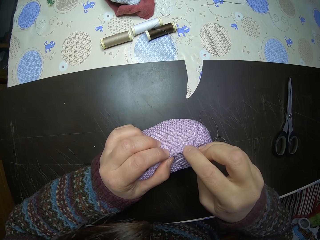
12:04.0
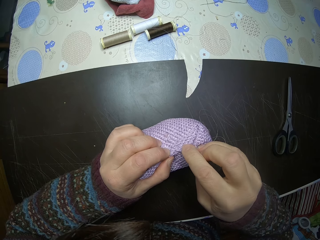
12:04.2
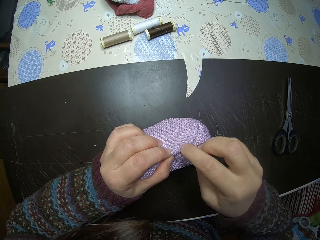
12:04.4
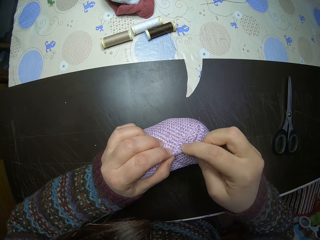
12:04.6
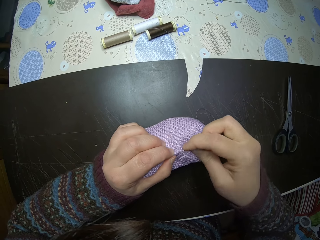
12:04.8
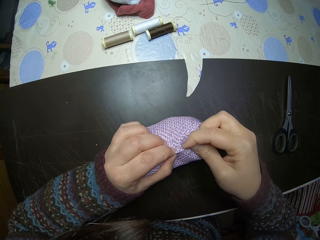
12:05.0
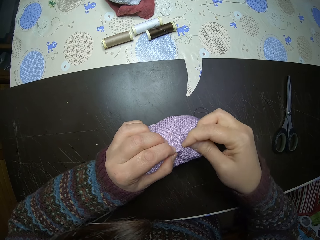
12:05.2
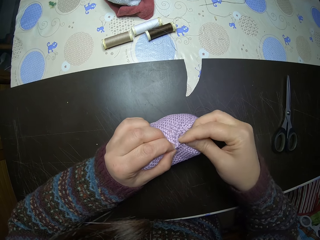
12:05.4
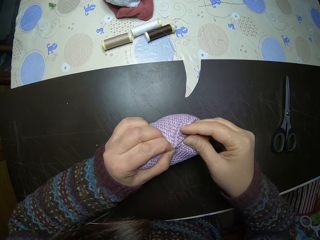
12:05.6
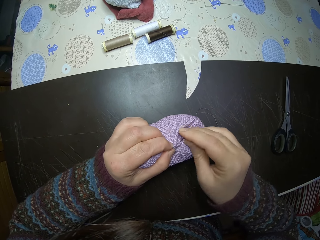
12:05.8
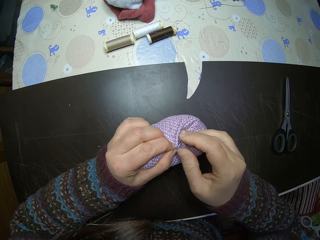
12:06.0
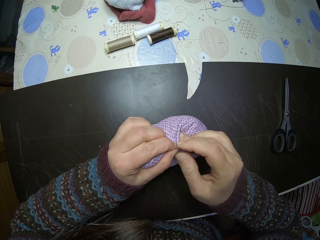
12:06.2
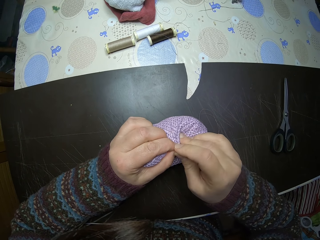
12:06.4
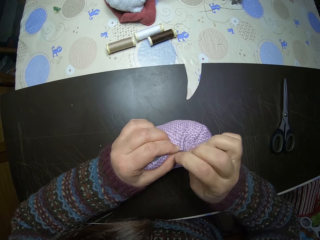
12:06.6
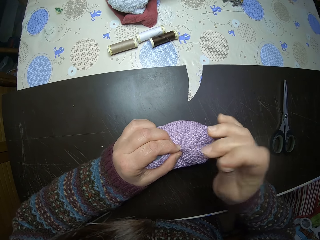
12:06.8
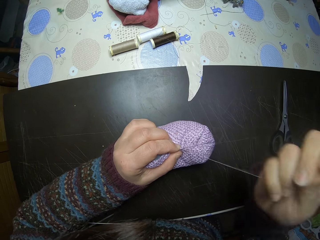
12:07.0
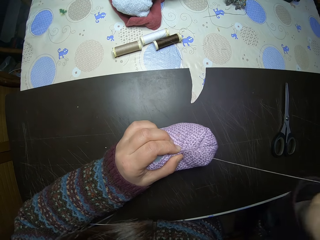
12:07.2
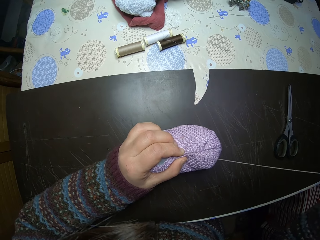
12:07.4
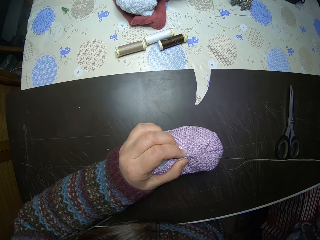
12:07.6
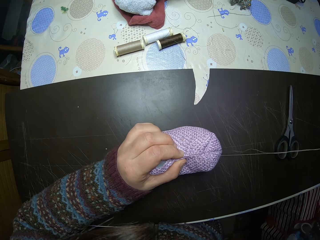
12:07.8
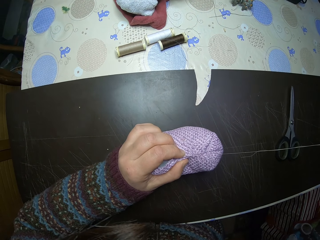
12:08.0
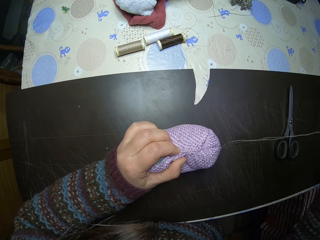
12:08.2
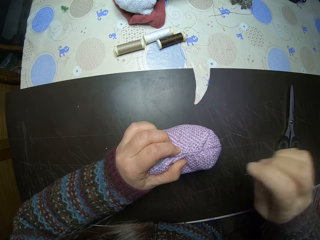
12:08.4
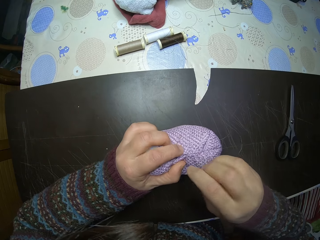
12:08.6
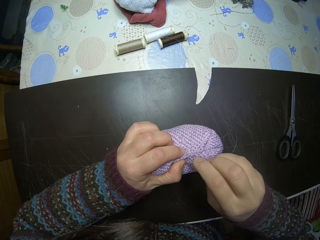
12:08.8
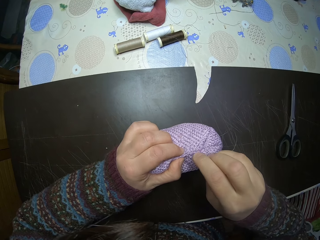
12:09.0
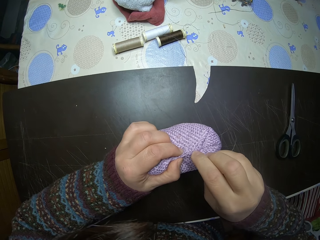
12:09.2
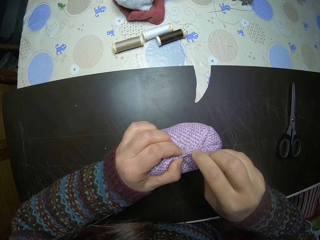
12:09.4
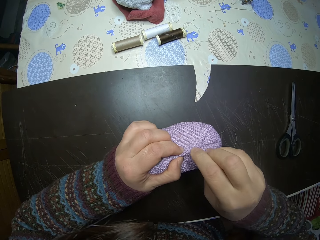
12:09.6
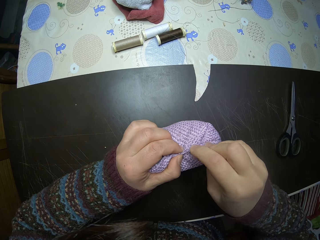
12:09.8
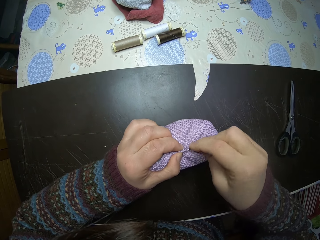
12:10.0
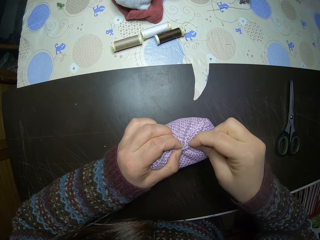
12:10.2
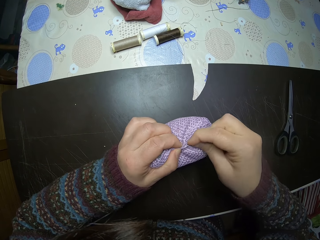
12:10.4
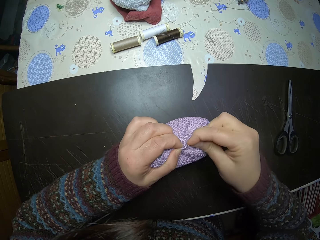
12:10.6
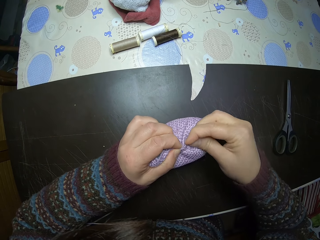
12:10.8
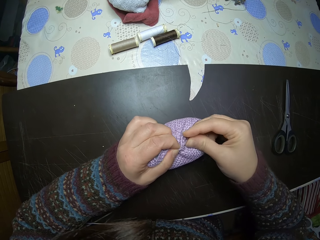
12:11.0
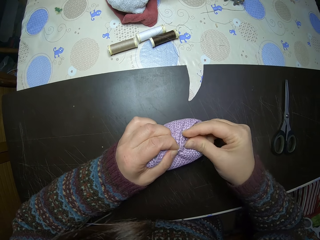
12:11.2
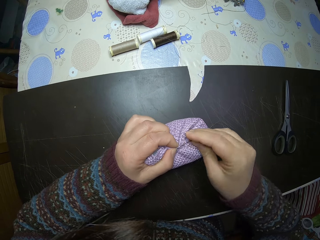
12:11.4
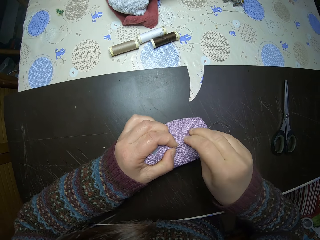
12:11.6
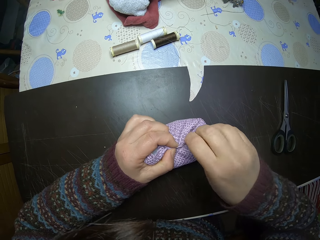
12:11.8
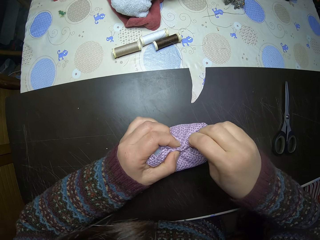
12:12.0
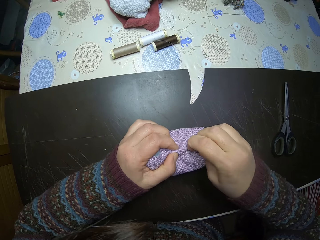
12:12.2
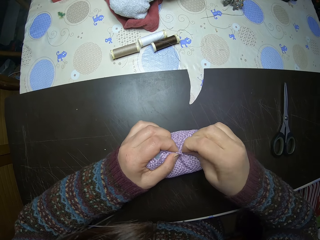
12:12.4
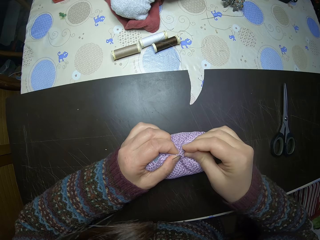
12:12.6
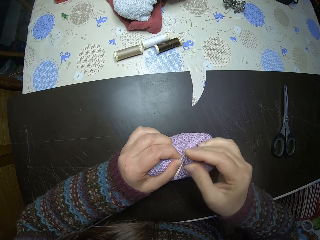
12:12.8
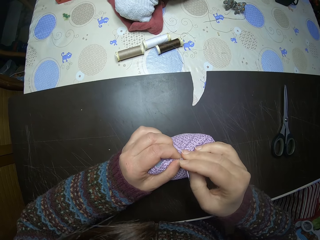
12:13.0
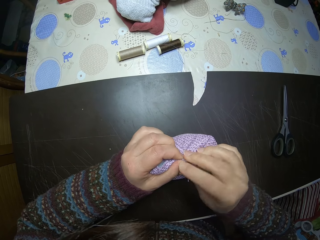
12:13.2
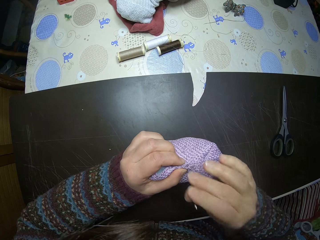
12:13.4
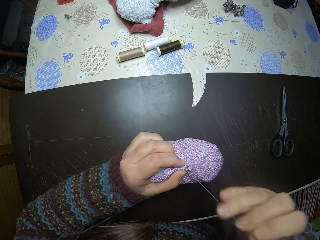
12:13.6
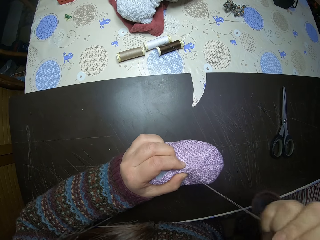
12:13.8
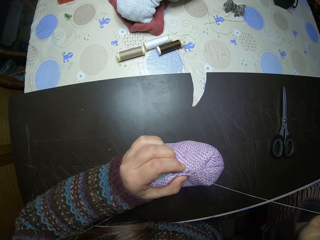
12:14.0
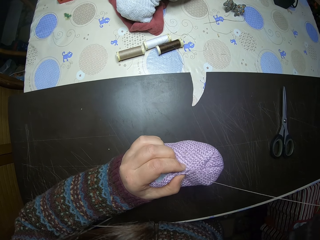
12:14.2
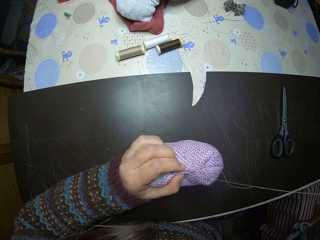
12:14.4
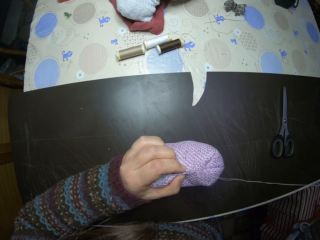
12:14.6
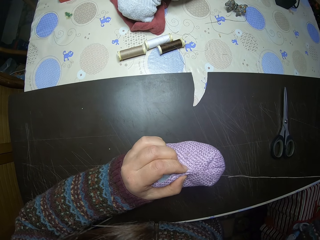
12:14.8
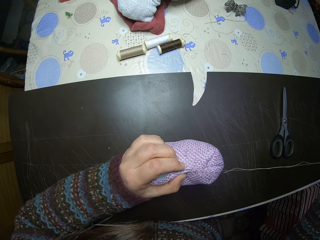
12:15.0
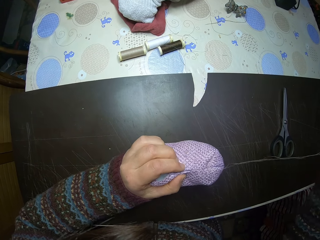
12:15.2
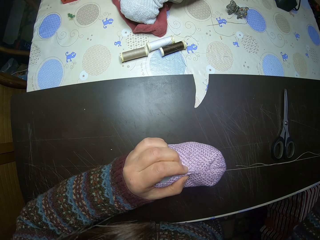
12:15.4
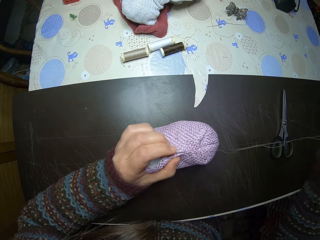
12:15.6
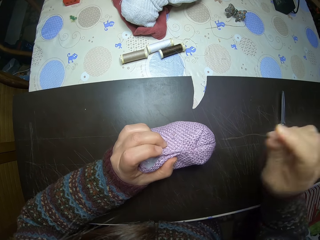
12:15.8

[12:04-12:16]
The camera wearer sews the decoration.

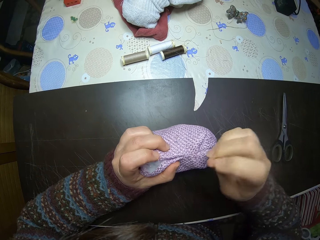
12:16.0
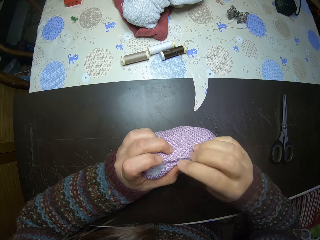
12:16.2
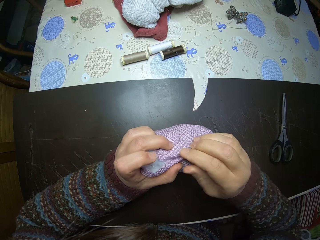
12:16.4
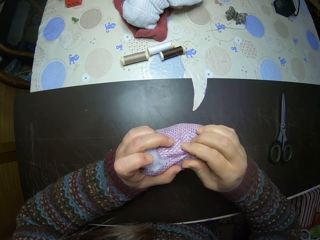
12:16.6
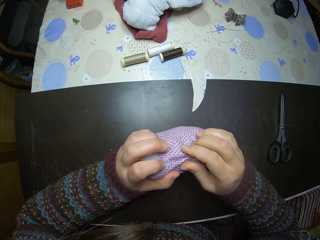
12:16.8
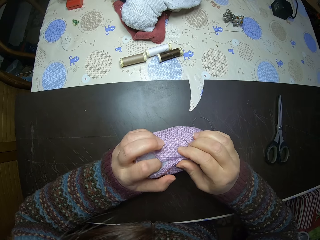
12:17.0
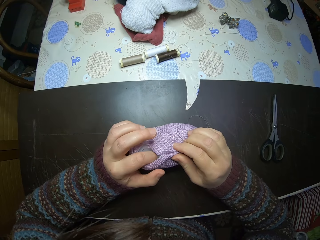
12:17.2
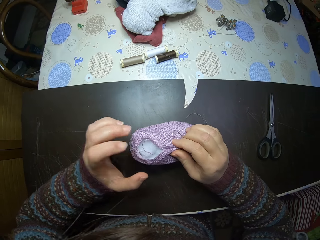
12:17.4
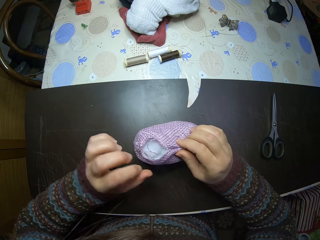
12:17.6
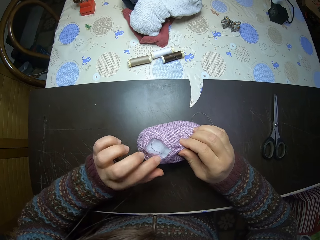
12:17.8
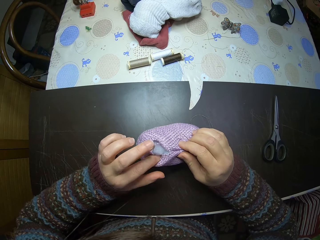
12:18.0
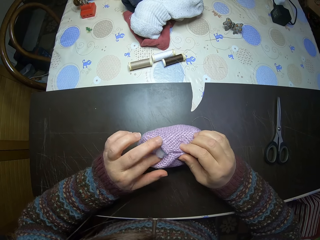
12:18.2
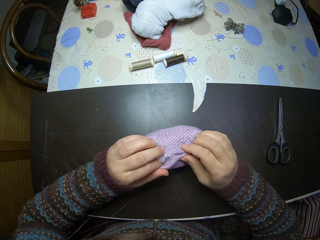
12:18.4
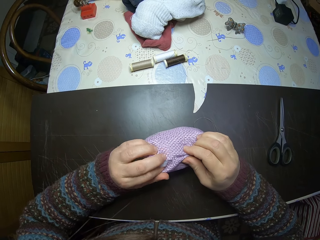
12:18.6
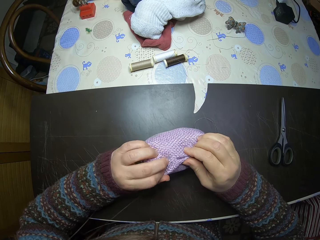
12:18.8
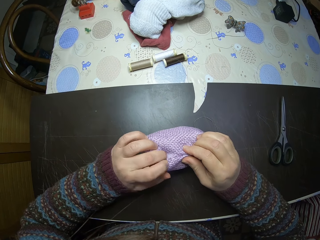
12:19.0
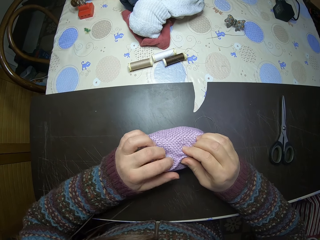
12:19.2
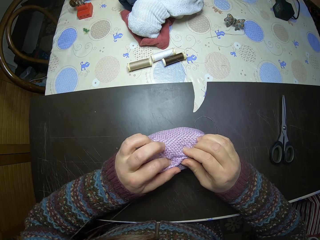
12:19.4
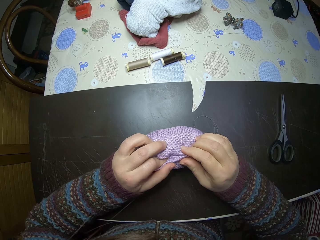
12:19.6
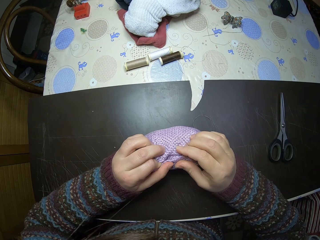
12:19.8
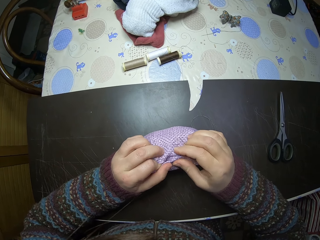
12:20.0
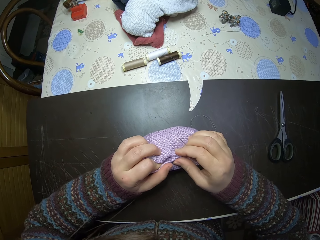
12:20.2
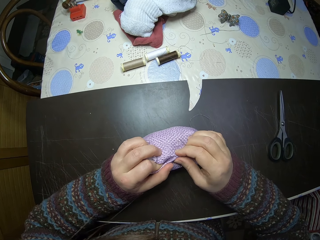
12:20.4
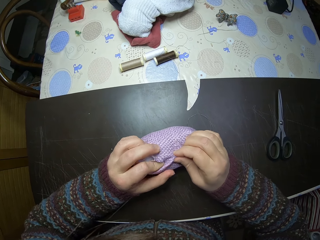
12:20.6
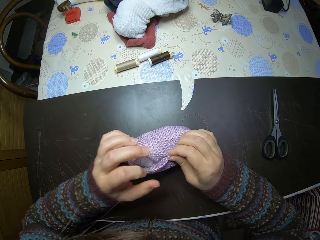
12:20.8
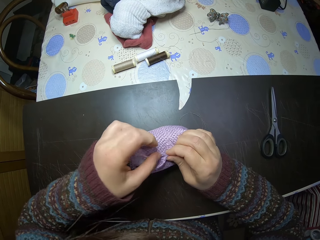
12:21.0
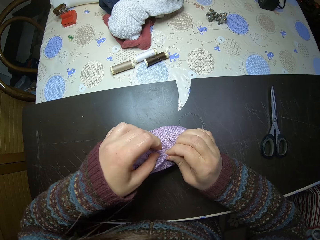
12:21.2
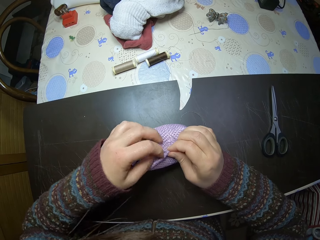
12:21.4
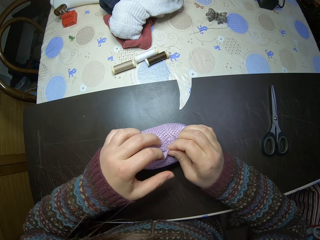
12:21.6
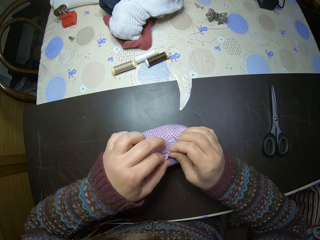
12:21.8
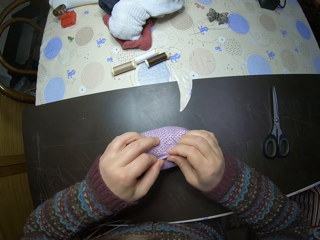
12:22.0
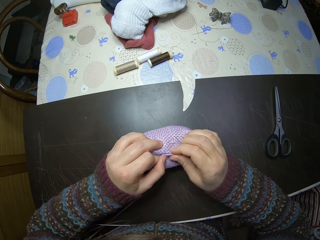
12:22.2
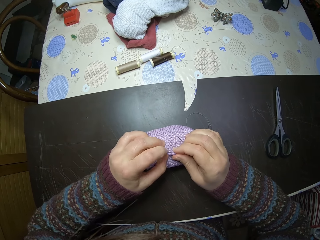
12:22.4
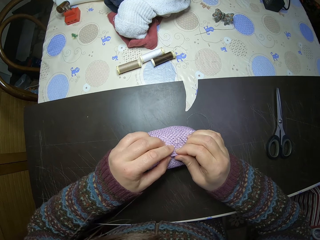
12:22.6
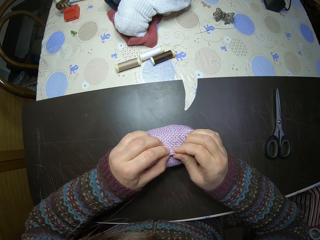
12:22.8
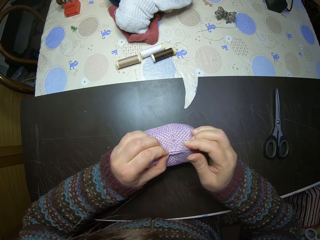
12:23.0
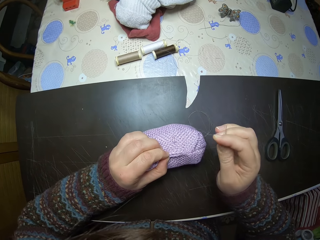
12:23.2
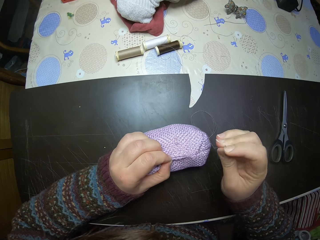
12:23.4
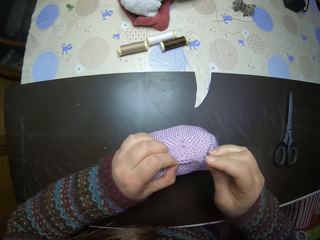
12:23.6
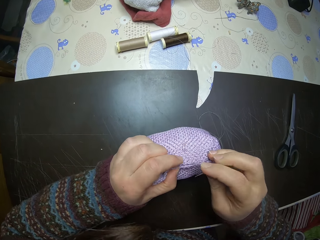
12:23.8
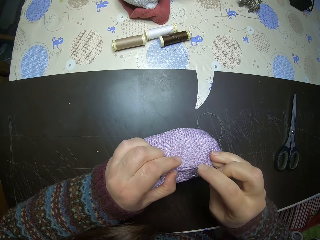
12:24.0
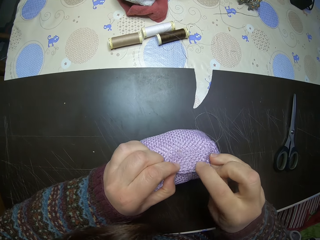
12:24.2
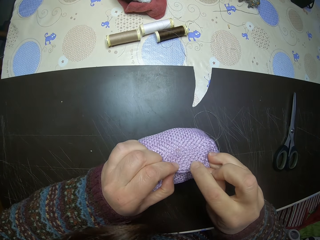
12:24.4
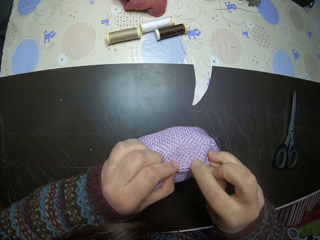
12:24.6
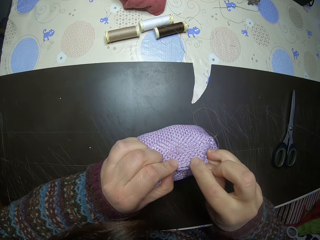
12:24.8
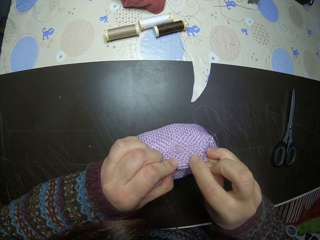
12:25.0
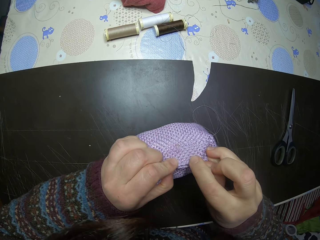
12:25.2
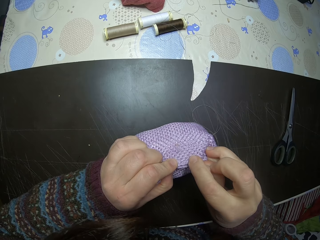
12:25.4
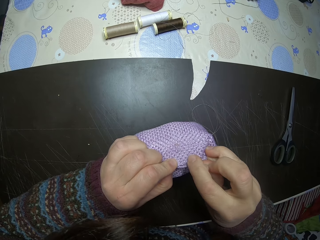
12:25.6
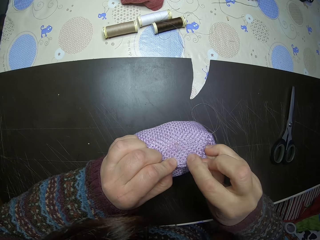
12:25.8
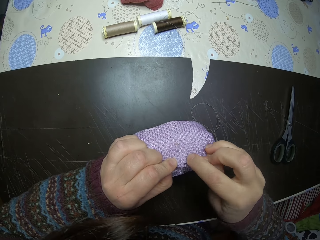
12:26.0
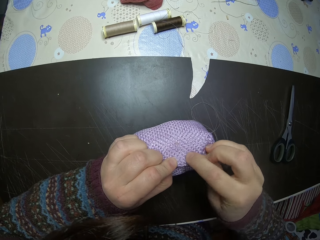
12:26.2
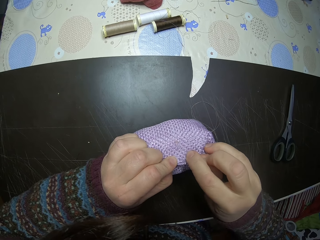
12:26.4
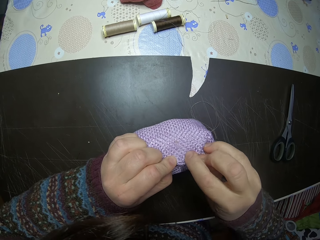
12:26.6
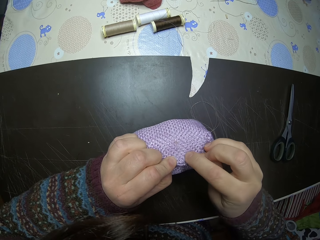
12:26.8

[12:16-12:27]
The camera wearer squeezes the decoration. They sew the decoration.
